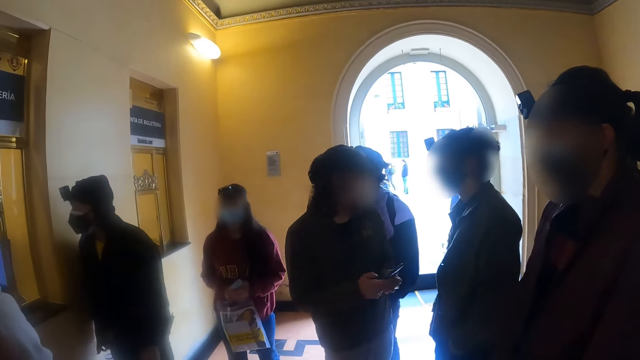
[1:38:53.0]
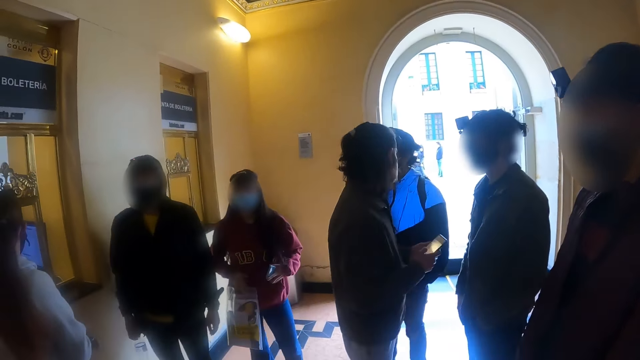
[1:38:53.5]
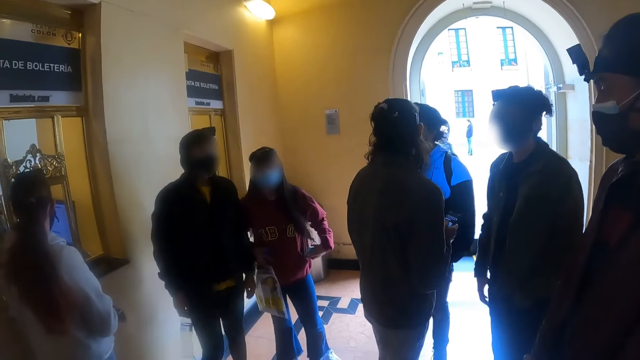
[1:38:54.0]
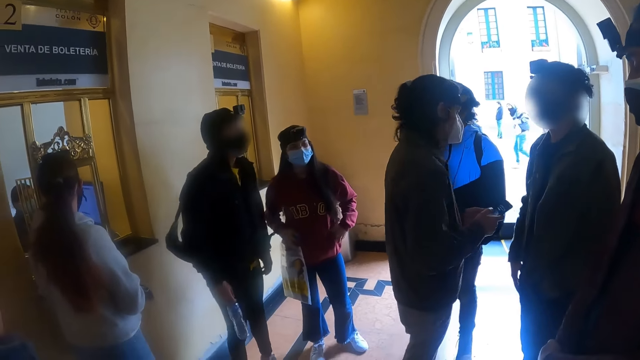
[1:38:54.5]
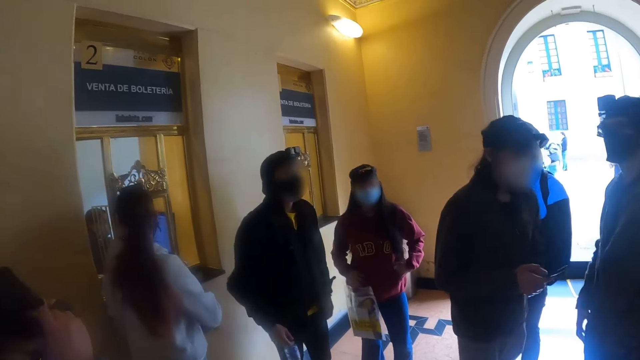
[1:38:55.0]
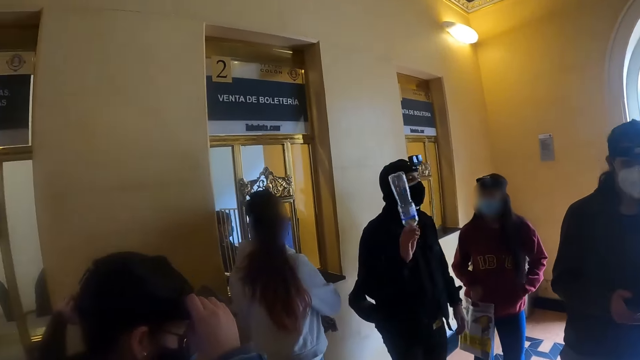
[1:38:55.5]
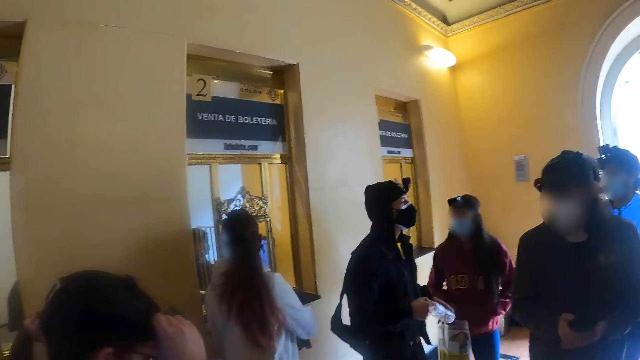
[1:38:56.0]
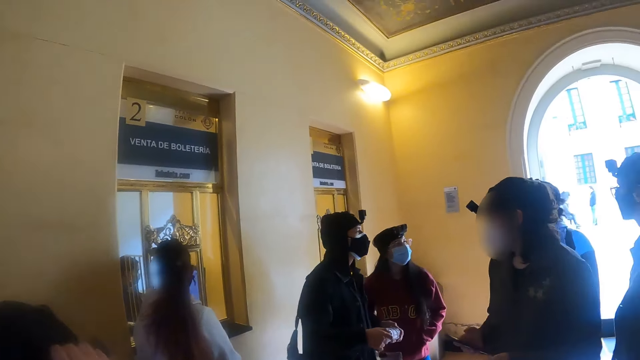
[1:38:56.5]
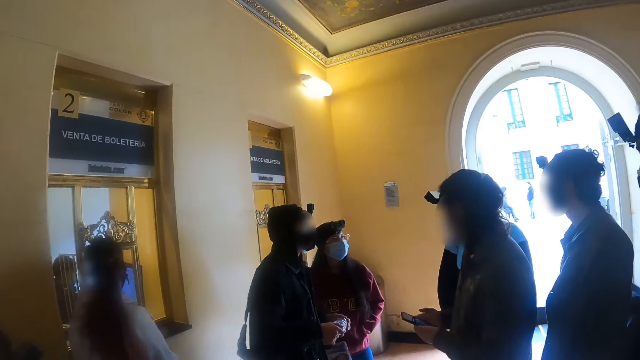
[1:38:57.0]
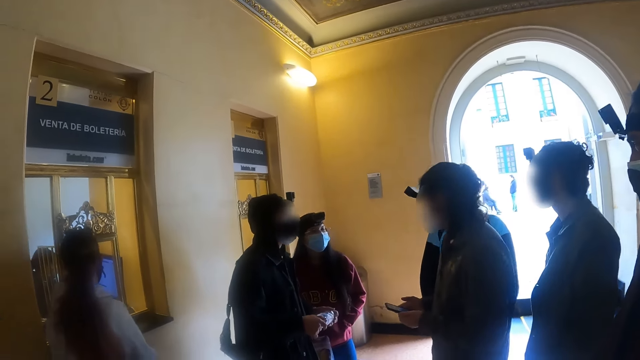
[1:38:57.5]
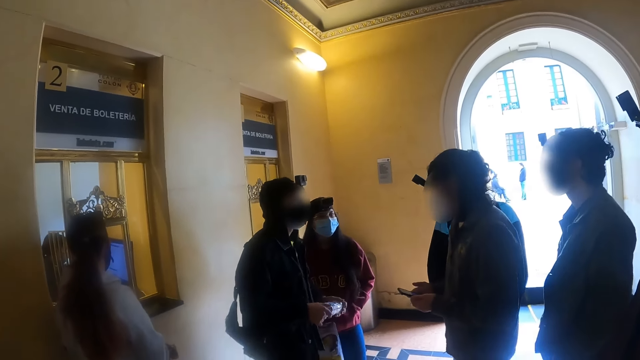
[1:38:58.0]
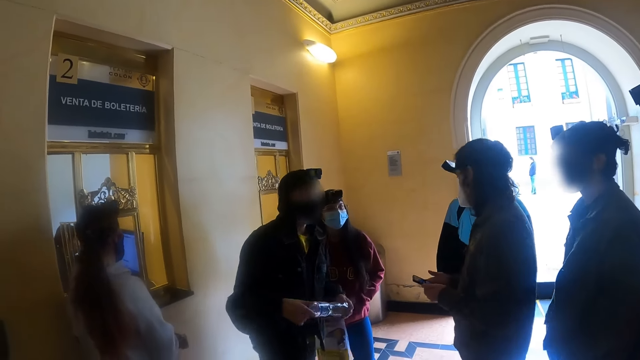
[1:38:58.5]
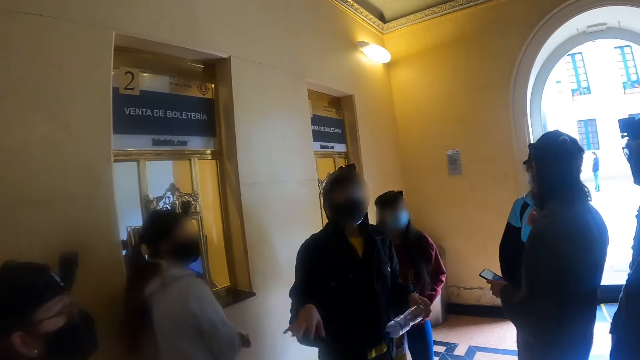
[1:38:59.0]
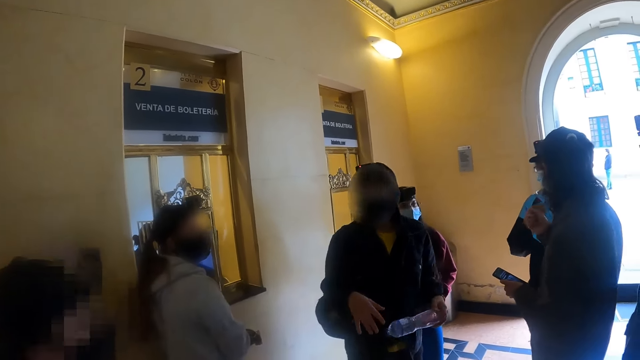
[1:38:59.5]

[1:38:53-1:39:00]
A woman puts a phone in the pocket.

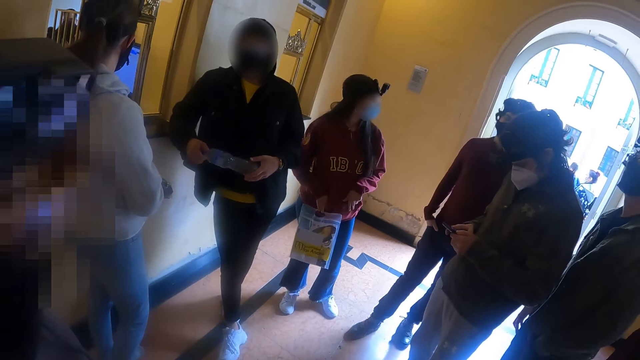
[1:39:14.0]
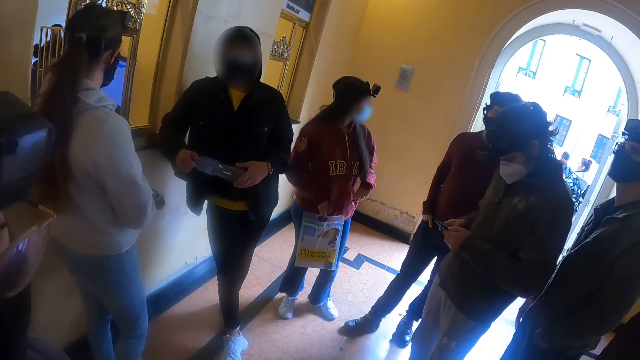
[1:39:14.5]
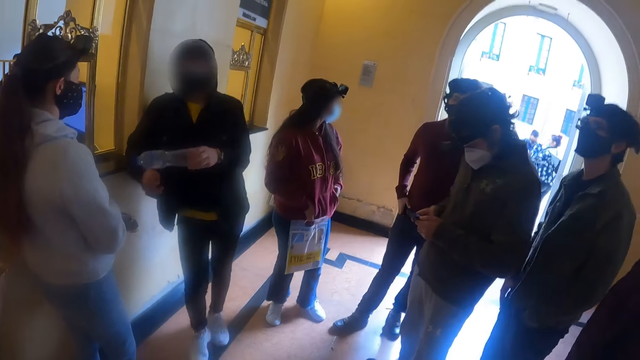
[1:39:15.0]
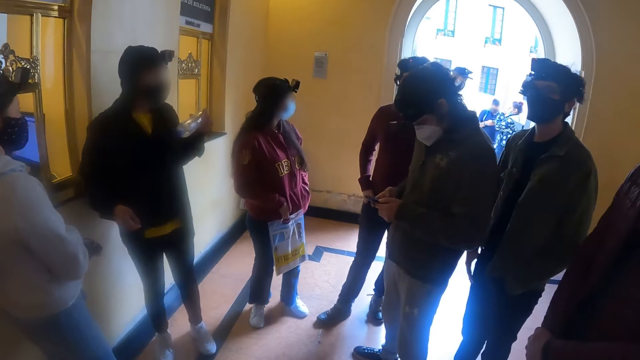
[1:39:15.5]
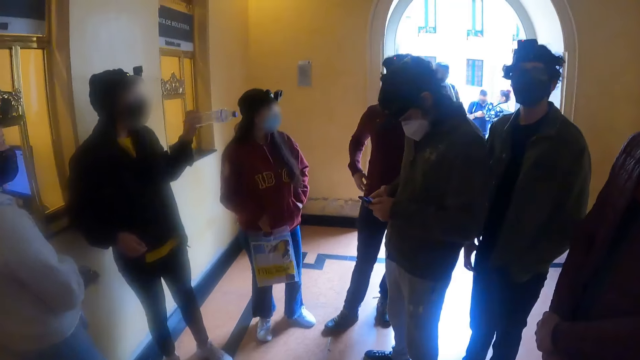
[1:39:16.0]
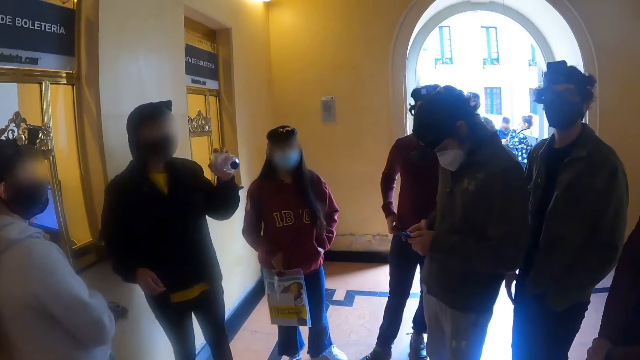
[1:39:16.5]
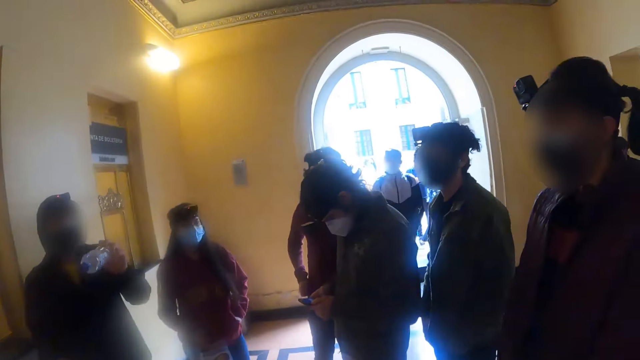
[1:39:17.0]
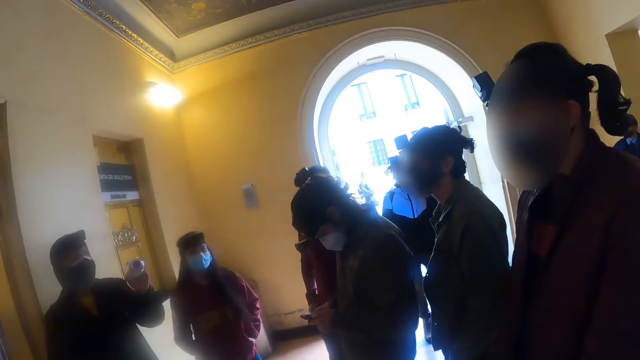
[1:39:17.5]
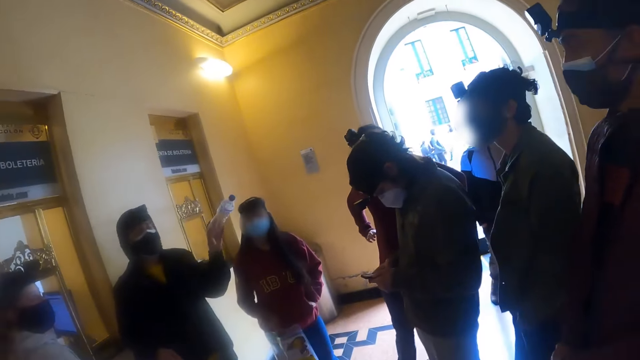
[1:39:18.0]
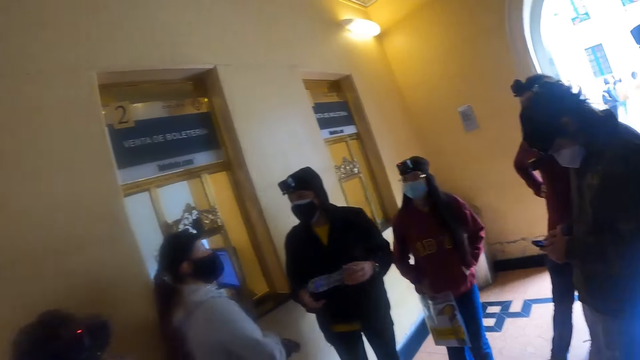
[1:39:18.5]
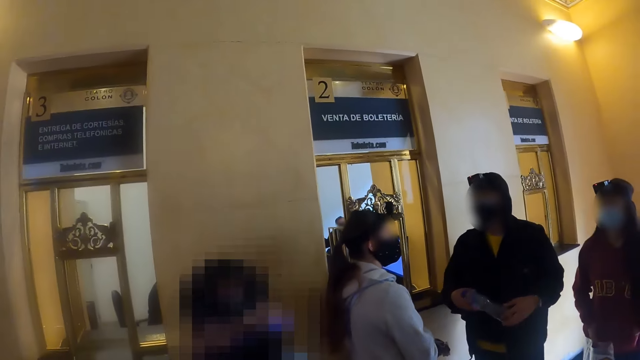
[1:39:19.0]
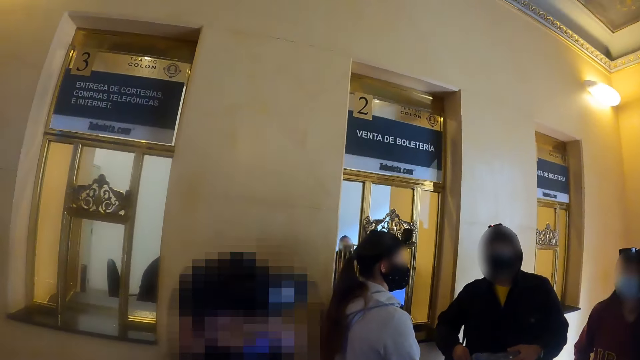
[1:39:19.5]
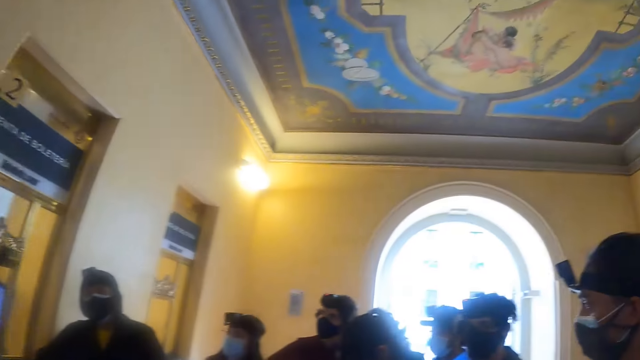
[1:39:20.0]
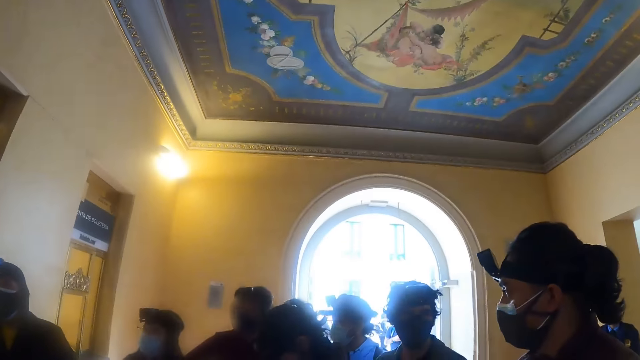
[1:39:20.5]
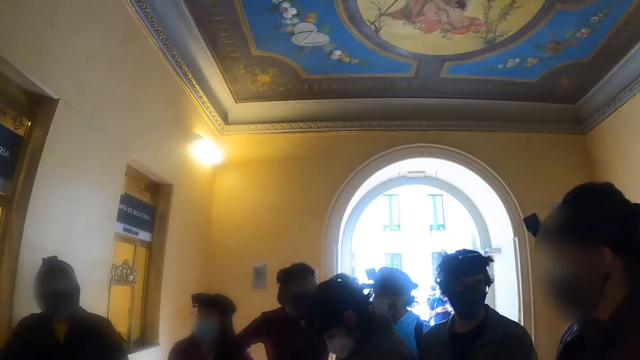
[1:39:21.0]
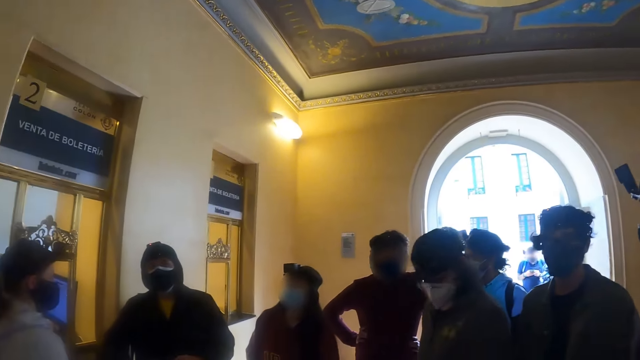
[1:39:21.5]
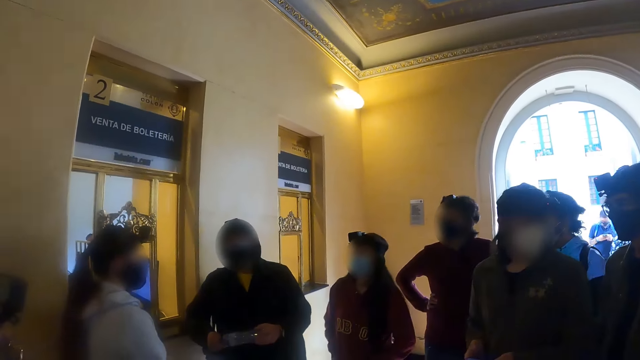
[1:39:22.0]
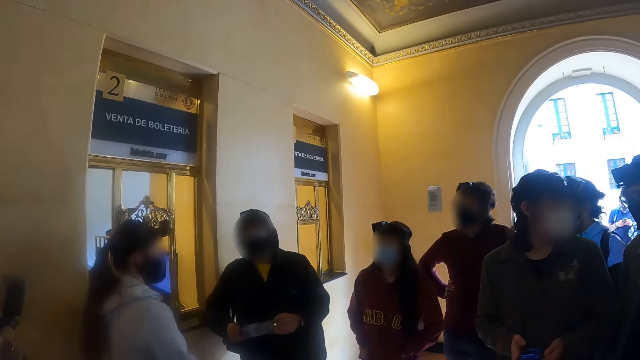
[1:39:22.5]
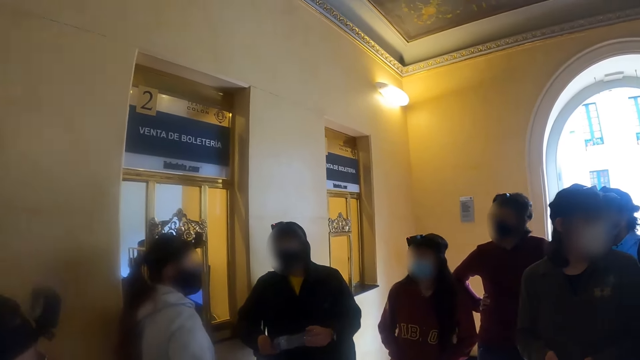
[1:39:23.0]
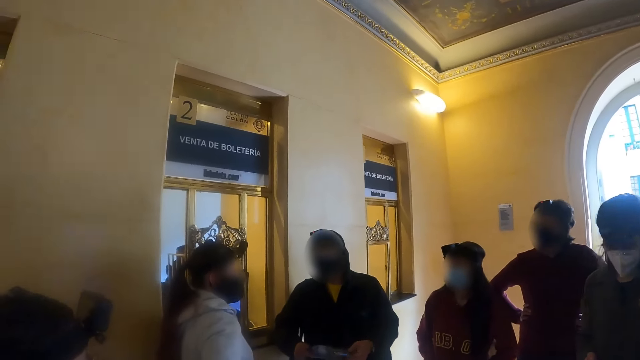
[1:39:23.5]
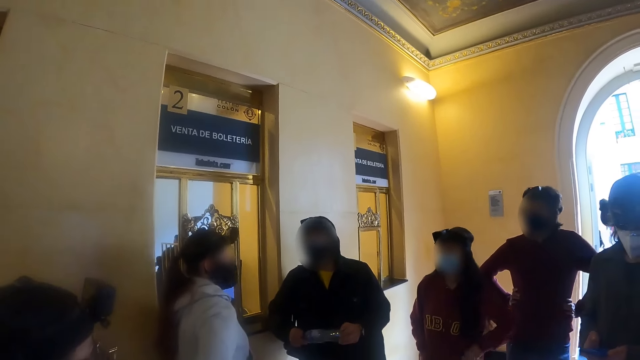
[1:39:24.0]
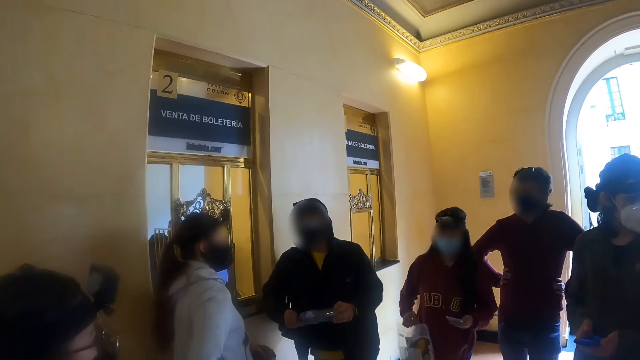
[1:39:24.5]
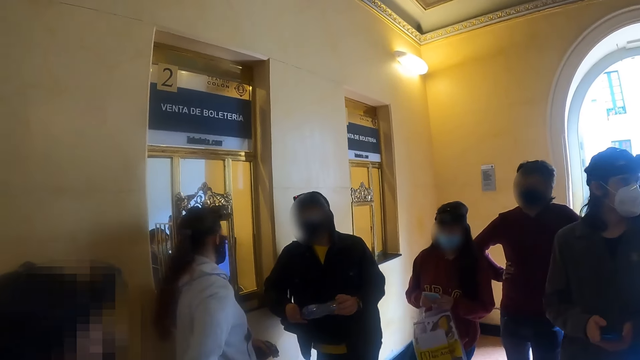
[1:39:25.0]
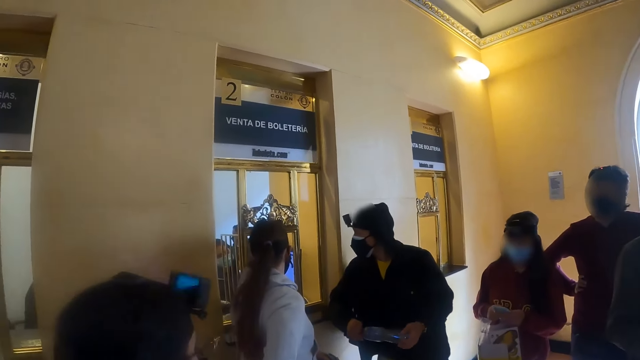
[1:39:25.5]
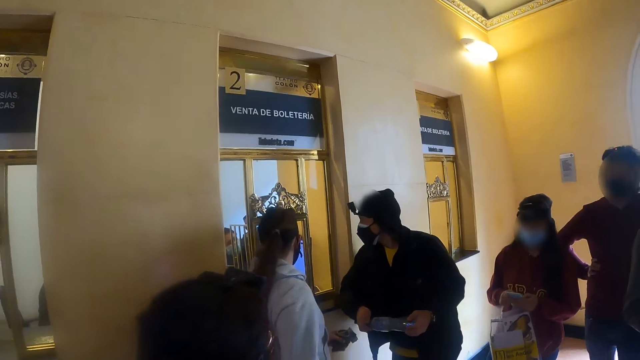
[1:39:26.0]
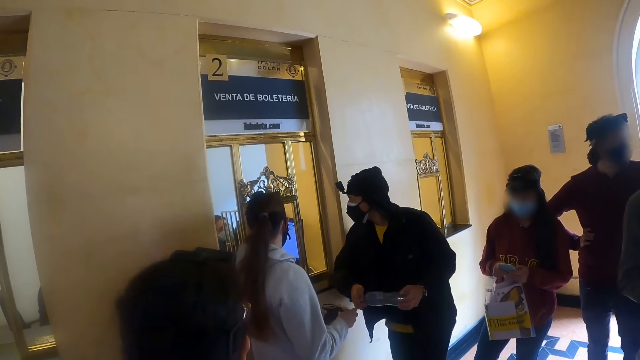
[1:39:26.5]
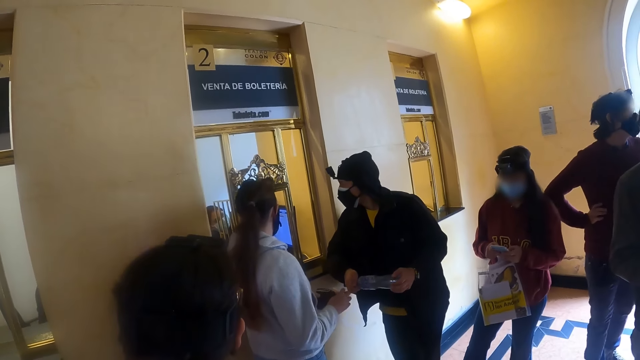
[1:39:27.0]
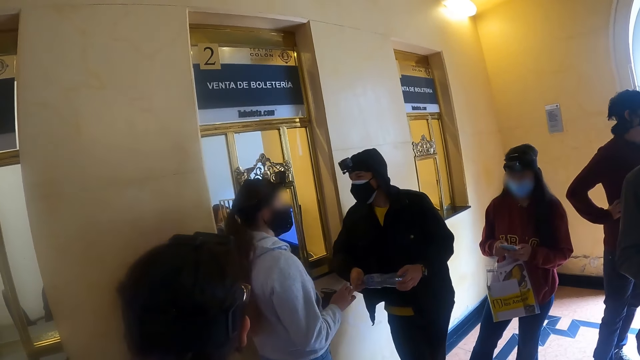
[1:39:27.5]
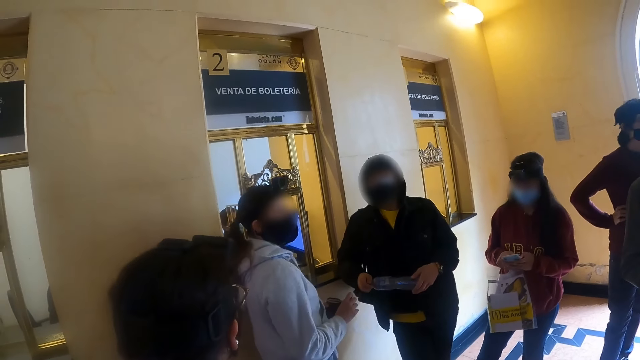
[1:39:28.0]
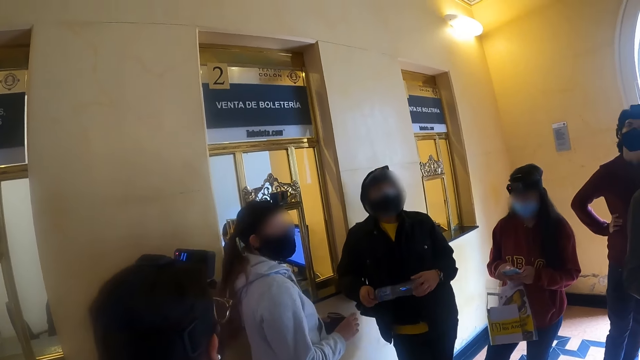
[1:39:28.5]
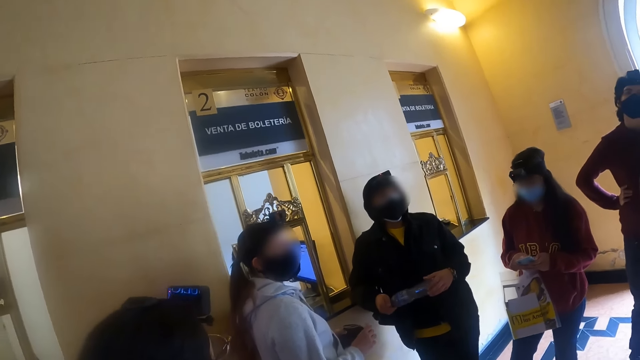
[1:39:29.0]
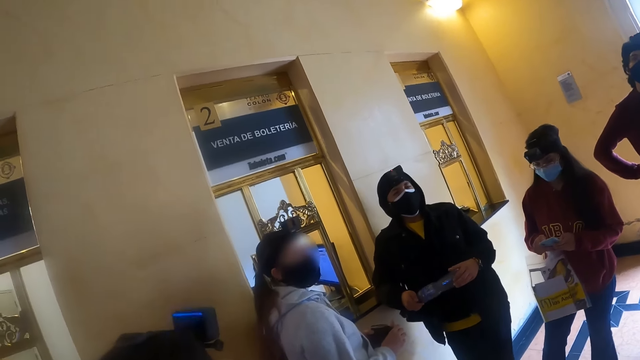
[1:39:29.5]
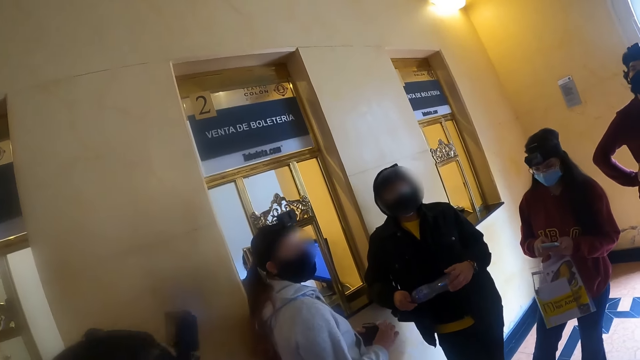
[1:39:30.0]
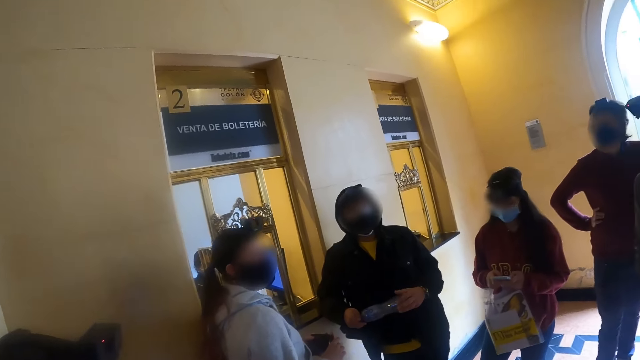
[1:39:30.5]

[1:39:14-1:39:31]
A man points at his colleagues with the bottle in his hand. A lady operates the phone in her hands.
